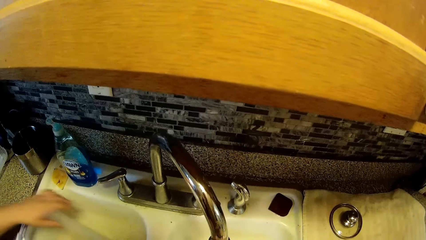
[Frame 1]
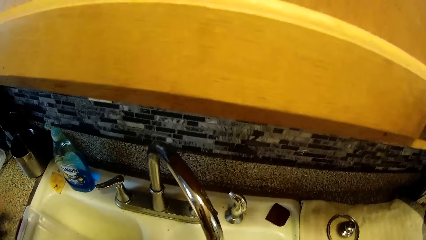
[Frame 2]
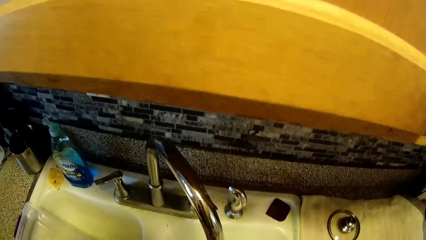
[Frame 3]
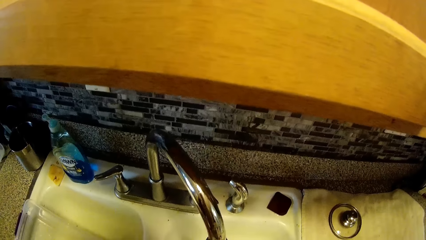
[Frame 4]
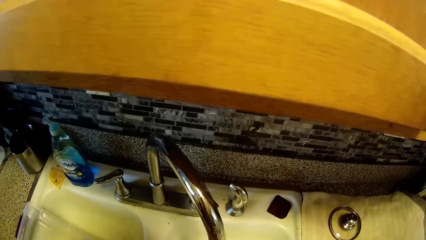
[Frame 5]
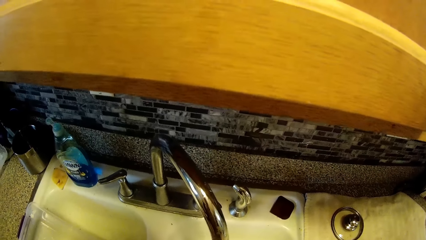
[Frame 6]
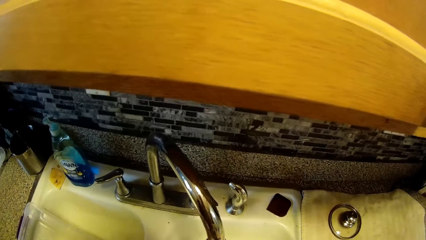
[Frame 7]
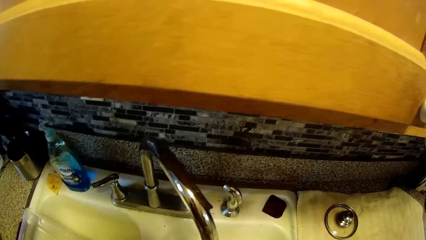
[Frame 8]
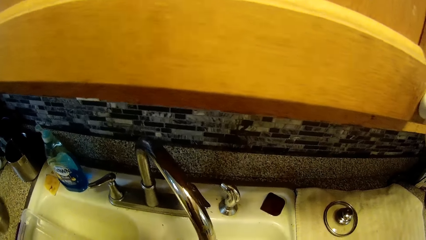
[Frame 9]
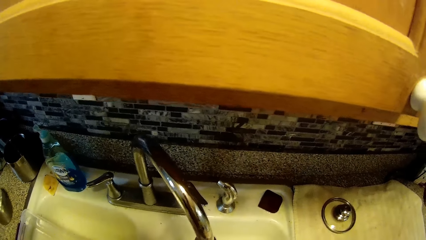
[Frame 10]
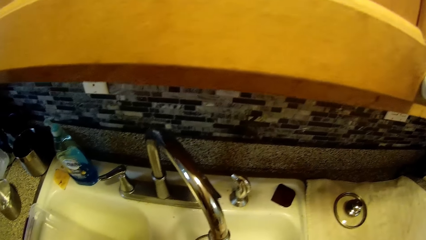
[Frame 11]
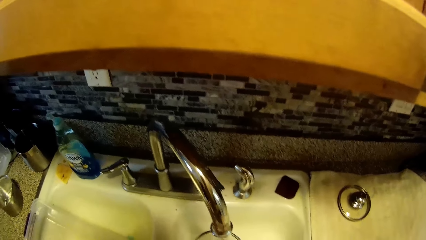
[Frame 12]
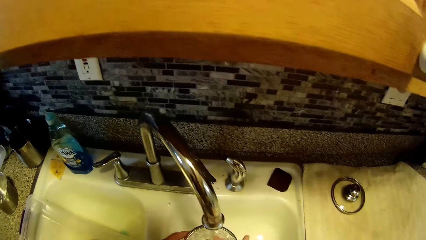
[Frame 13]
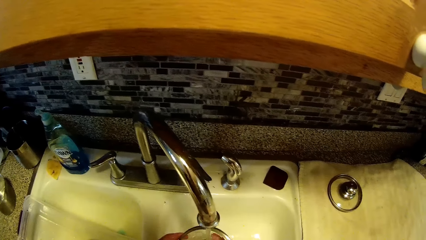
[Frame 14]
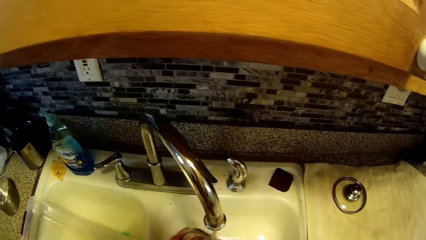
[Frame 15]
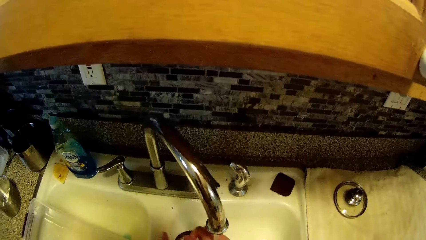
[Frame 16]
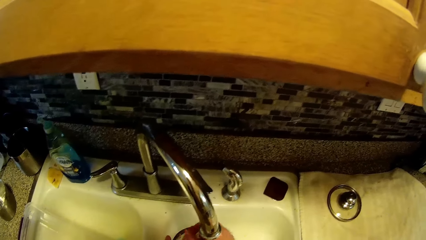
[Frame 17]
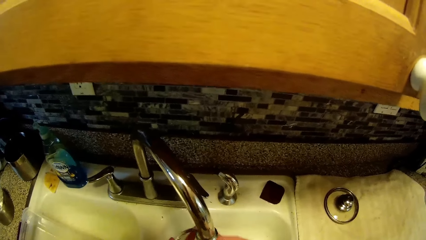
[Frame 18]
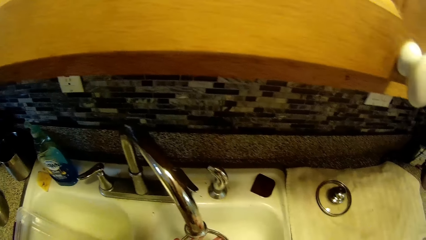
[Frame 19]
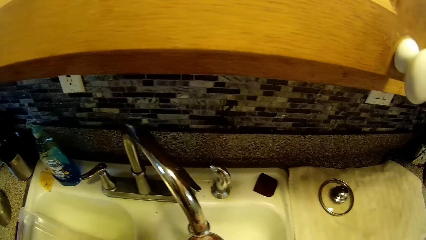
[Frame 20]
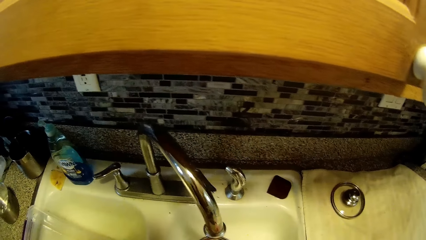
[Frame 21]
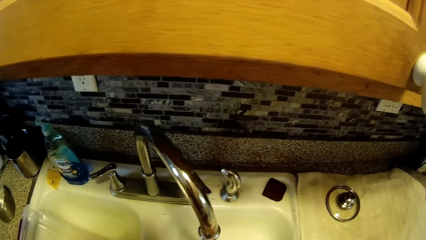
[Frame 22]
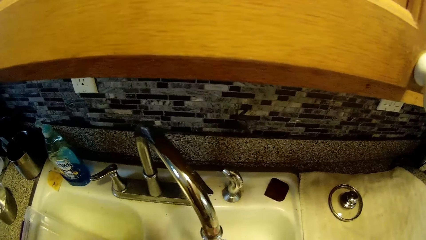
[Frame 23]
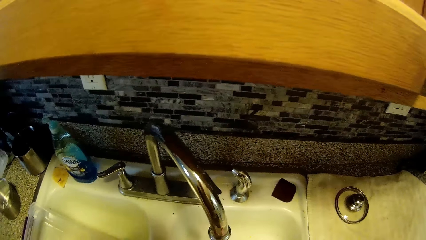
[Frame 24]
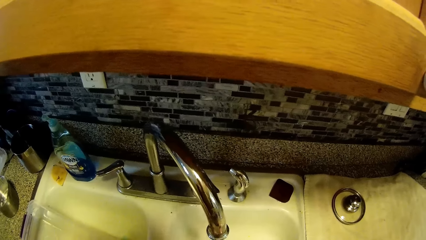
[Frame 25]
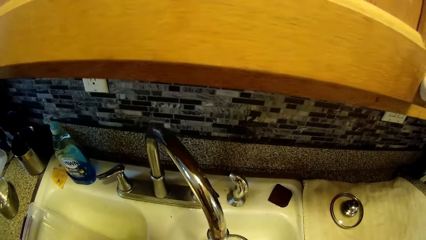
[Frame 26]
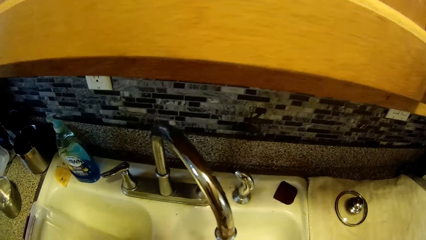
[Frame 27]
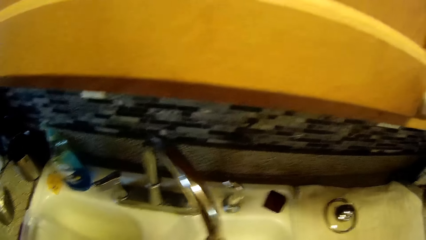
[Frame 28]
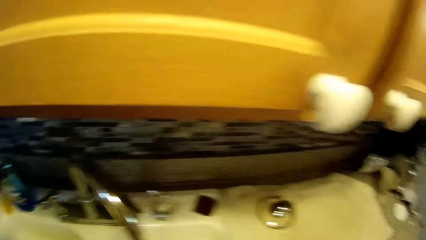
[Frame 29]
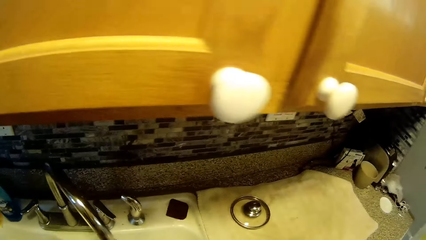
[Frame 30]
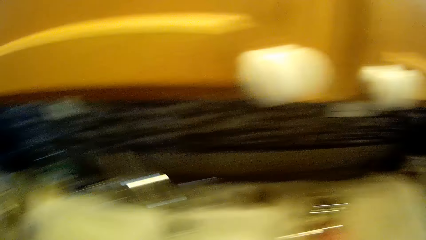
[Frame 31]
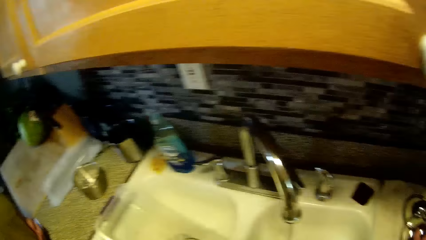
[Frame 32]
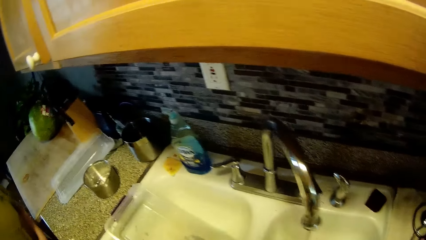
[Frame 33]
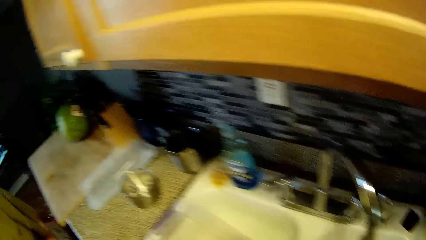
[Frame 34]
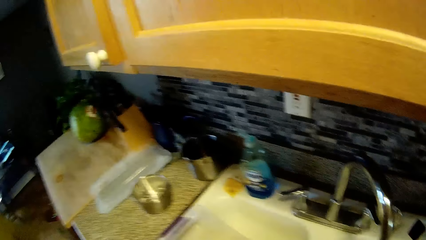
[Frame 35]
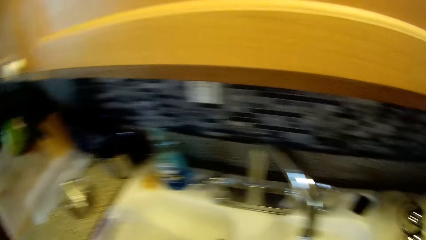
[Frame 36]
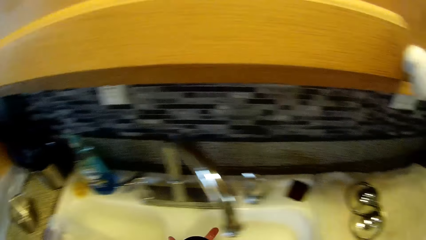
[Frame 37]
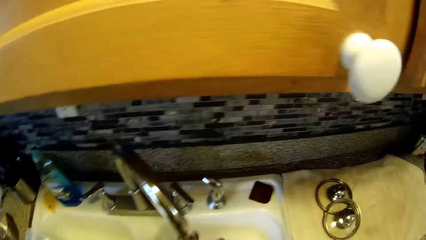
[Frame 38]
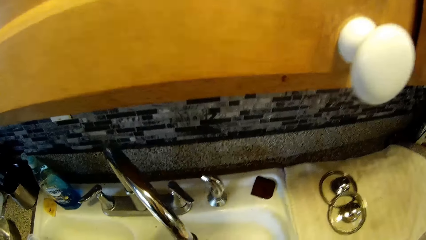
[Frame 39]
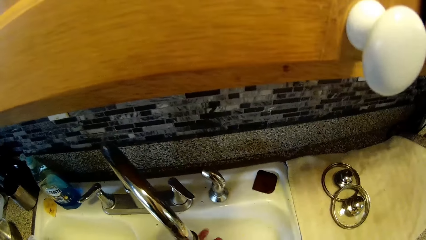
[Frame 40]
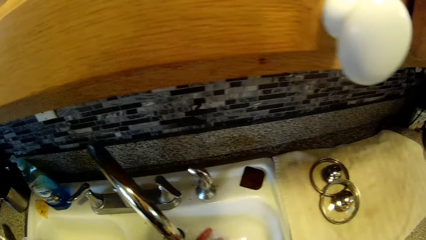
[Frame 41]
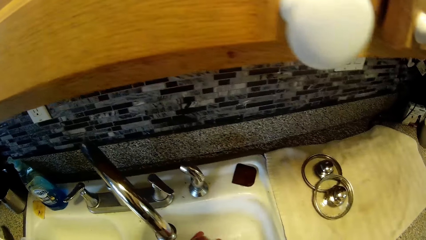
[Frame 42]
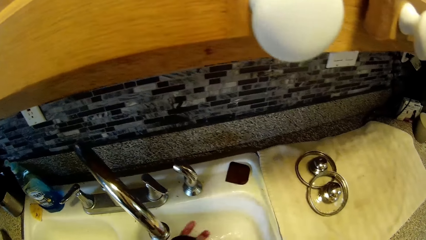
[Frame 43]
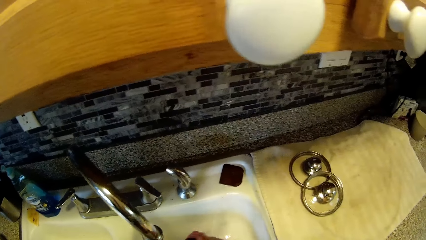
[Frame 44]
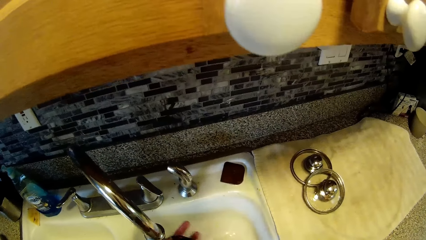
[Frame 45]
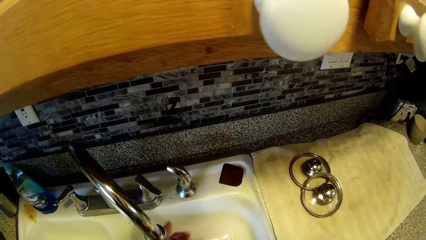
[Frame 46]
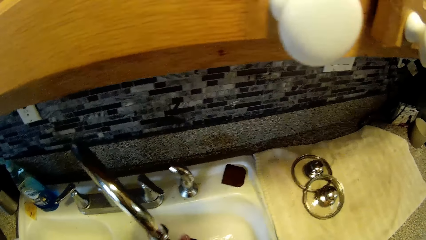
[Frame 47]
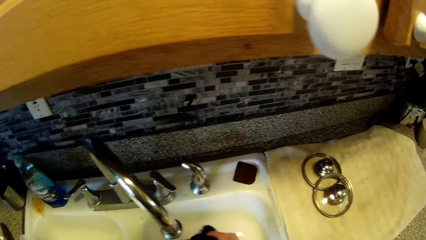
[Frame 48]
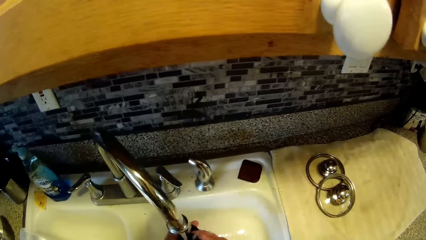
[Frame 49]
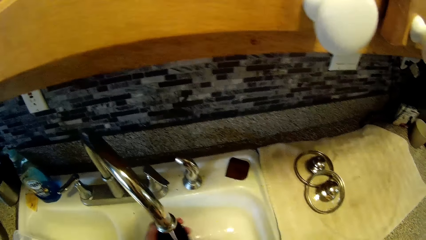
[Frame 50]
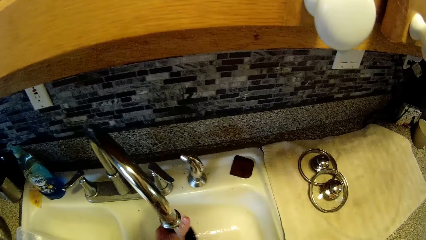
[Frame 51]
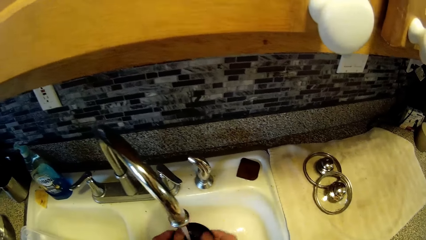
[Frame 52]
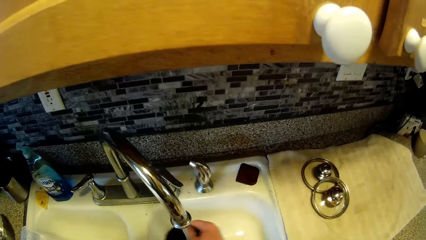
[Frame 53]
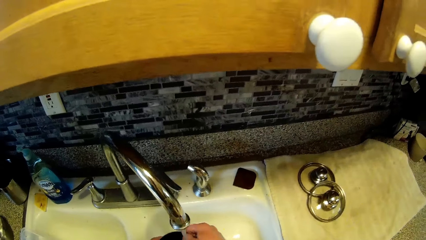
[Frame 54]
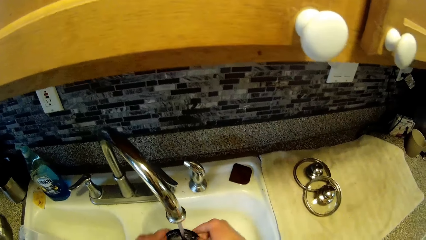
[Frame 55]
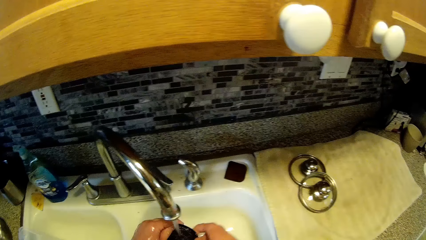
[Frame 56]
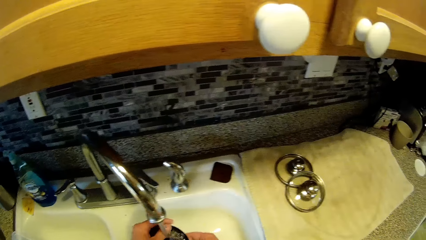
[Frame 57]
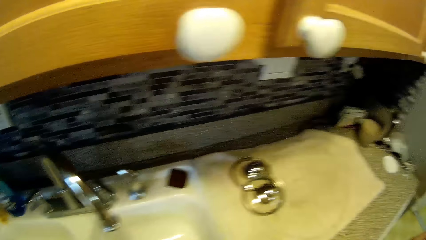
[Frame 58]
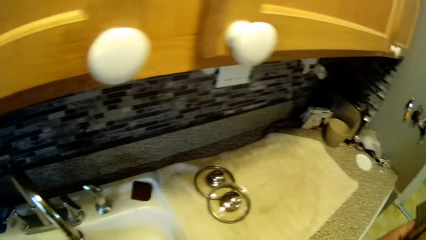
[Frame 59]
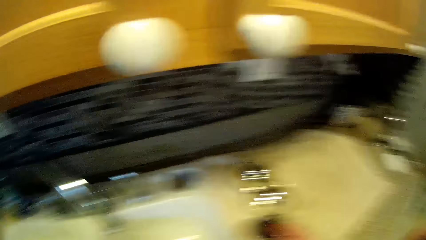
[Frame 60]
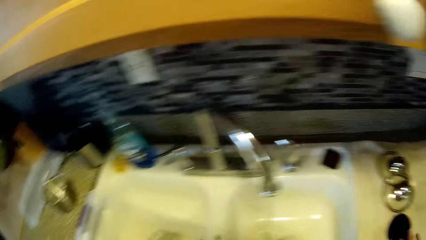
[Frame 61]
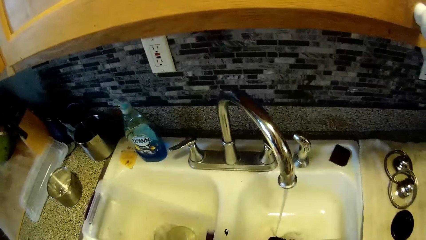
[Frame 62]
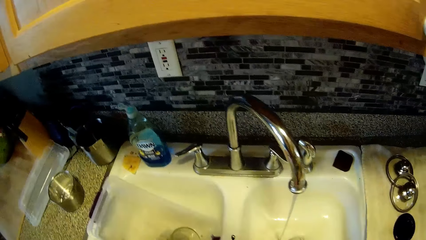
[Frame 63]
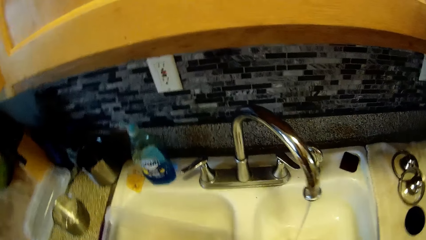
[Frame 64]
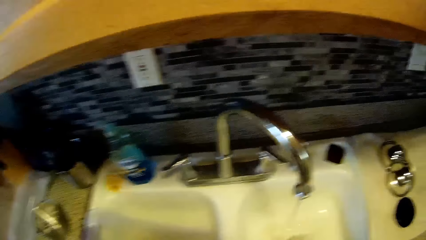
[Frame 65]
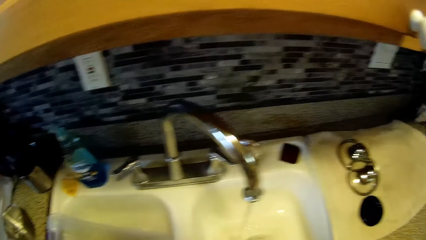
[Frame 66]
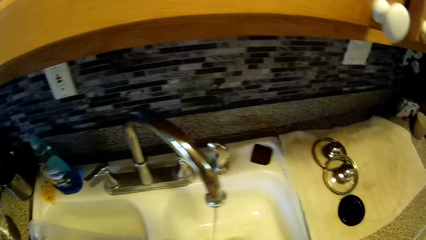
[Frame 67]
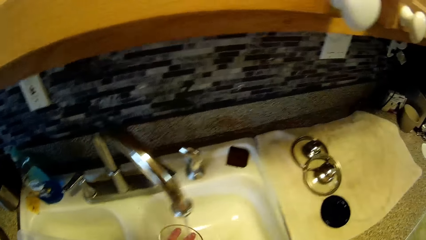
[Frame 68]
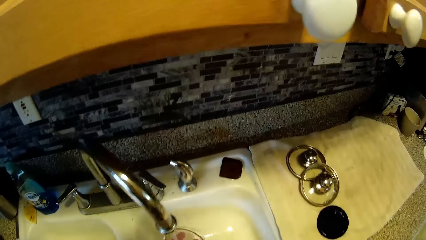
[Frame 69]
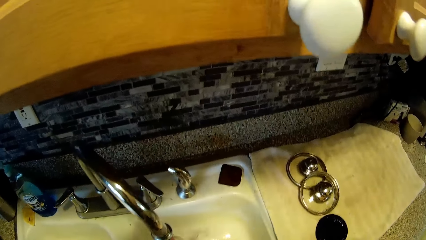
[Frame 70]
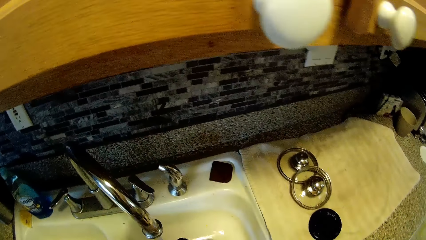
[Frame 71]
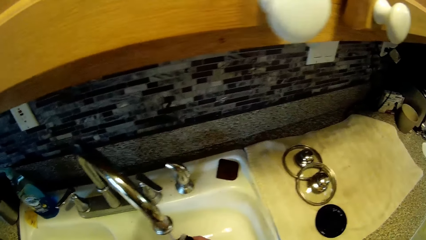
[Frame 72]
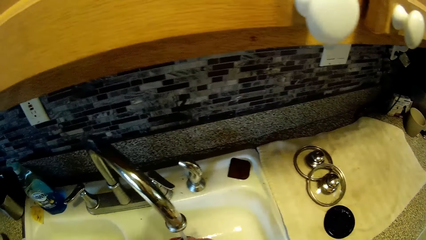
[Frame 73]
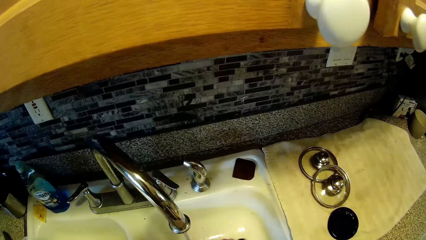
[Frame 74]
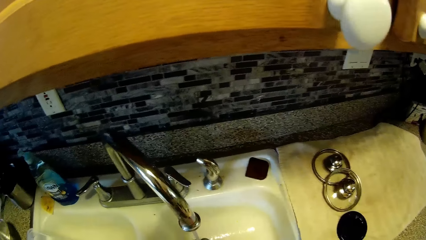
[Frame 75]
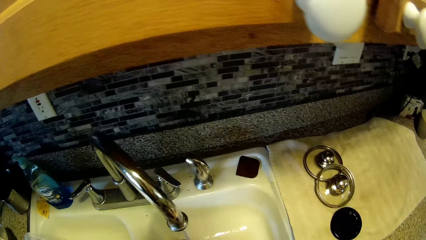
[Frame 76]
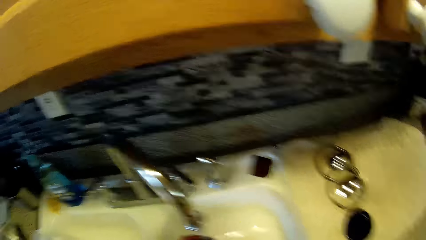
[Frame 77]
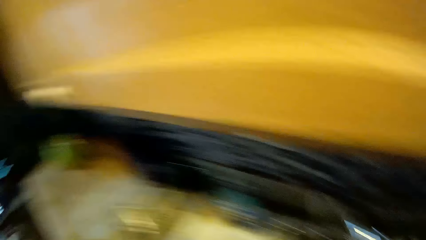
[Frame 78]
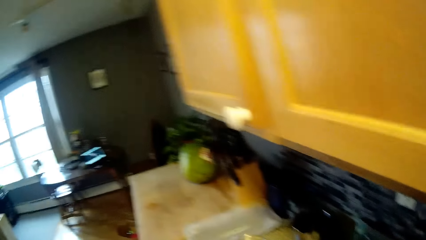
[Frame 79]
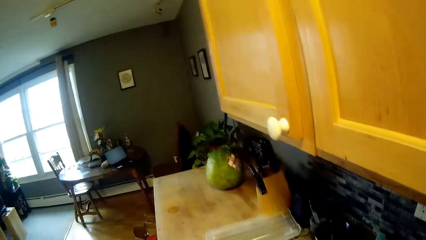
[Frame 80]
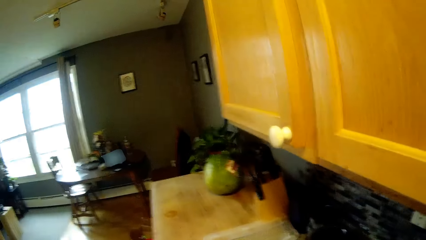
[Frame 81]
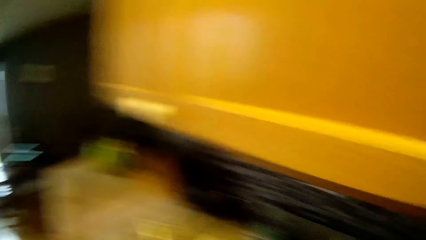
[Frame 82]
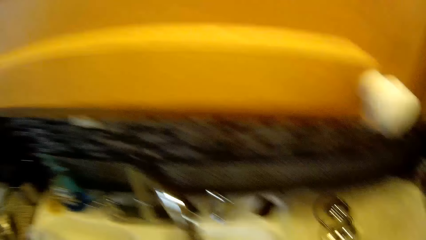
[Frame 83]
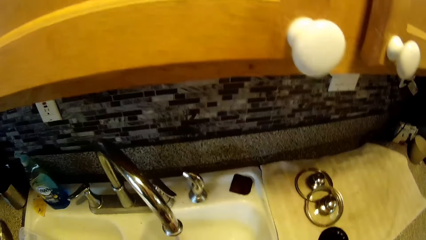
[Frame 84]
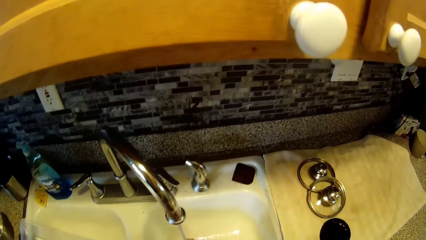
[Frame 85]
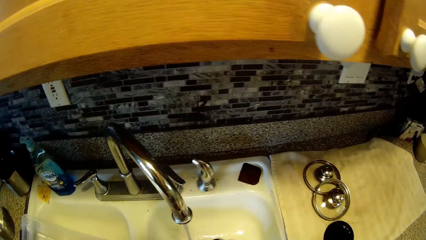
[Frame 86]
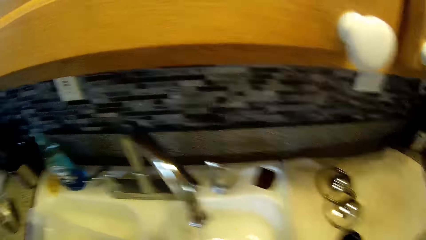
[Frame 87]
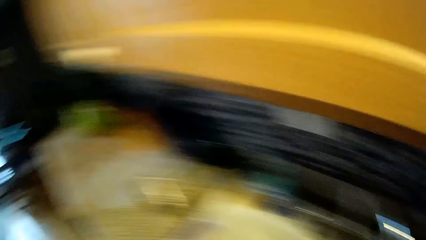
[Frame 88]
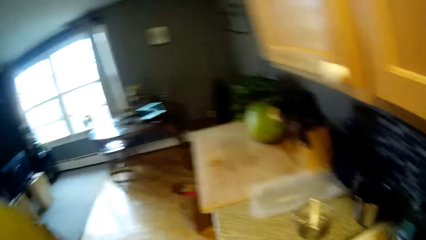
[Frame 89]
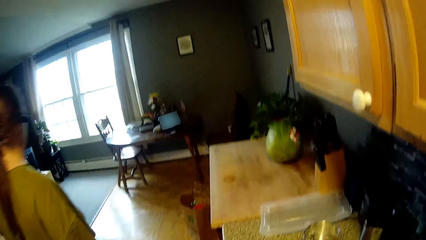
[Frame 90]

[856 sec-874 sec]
The camera wearer drops the bowl into the sink. They put down a lid. They wash the lid. They wash the plate in the sink. They put down the lid. They look around in the house.
